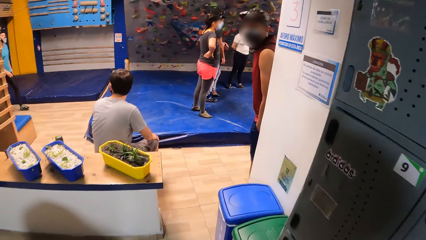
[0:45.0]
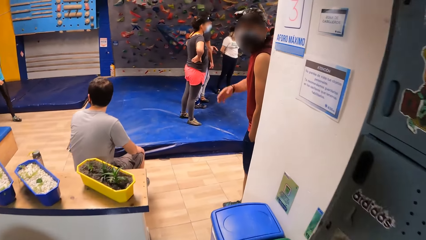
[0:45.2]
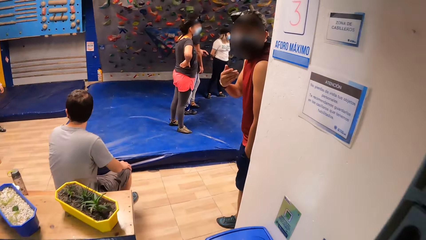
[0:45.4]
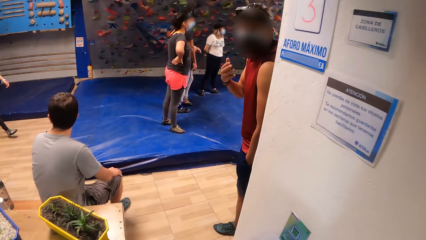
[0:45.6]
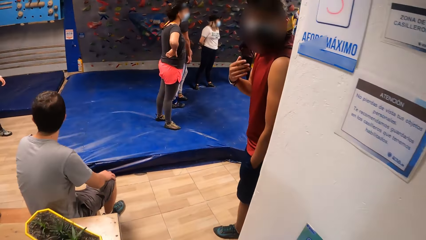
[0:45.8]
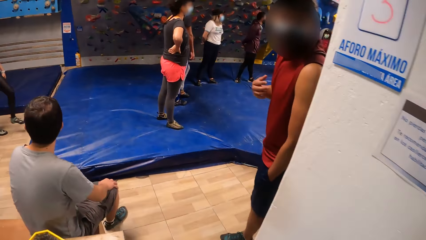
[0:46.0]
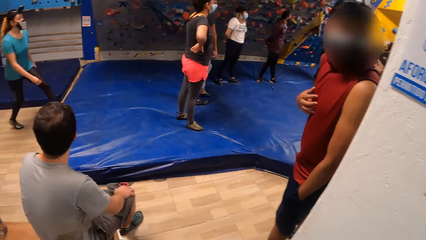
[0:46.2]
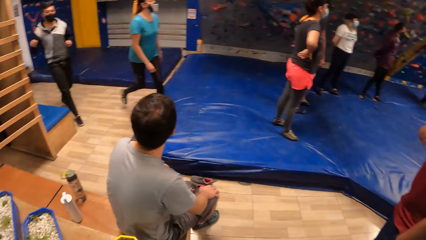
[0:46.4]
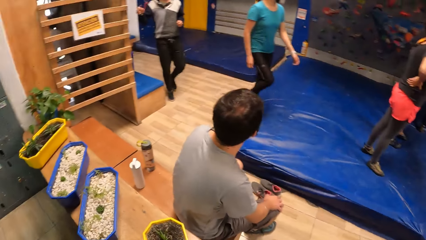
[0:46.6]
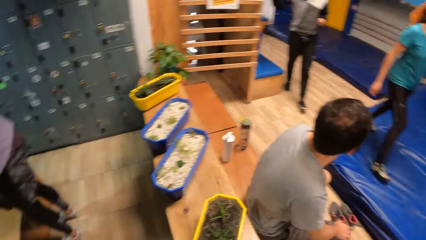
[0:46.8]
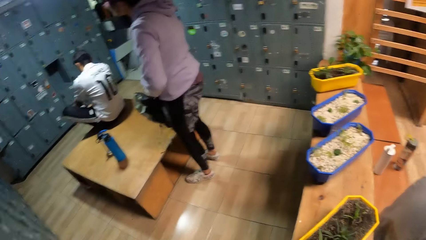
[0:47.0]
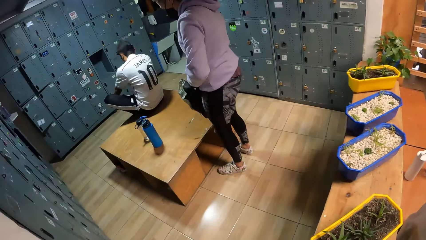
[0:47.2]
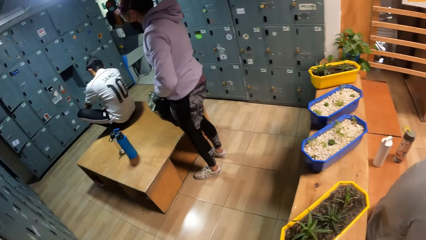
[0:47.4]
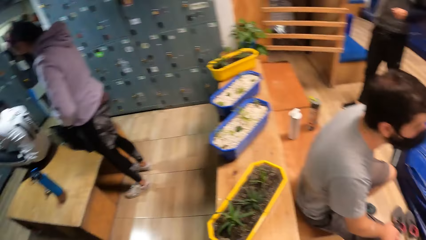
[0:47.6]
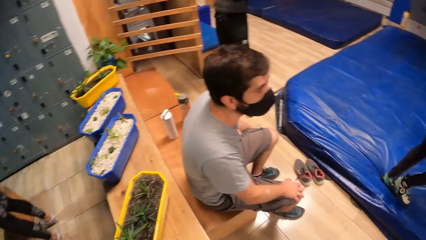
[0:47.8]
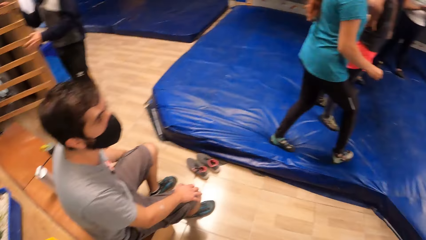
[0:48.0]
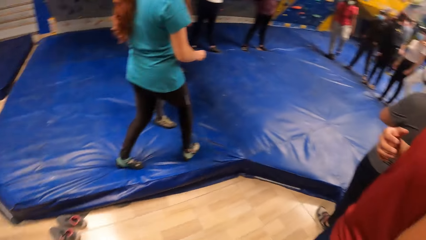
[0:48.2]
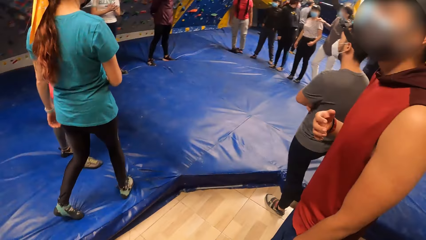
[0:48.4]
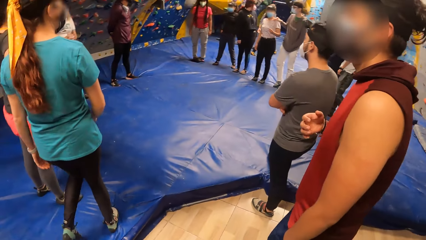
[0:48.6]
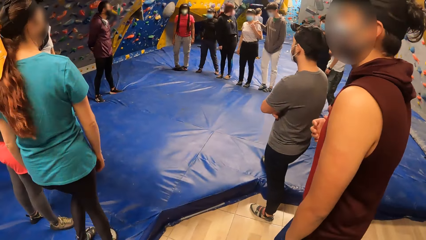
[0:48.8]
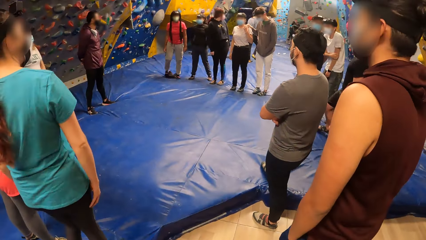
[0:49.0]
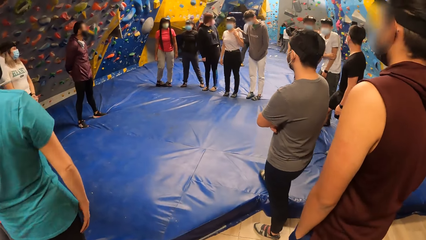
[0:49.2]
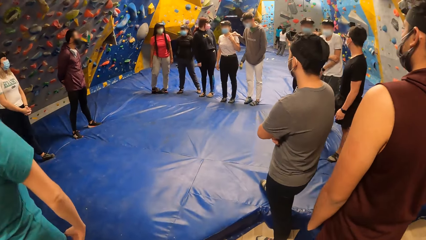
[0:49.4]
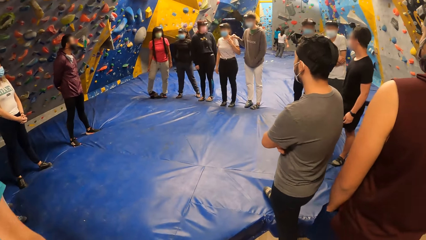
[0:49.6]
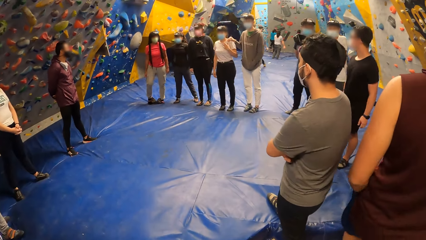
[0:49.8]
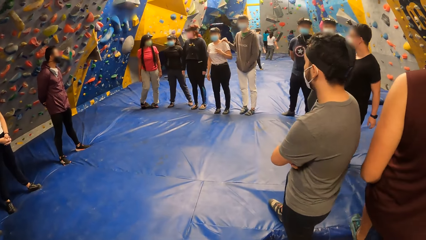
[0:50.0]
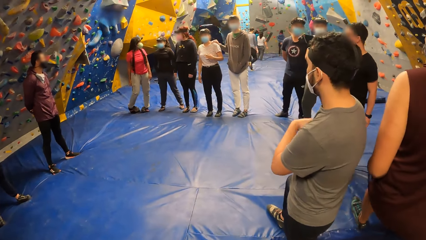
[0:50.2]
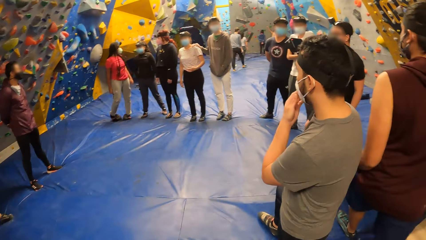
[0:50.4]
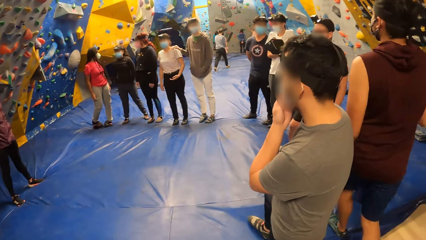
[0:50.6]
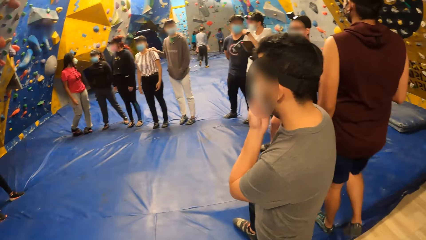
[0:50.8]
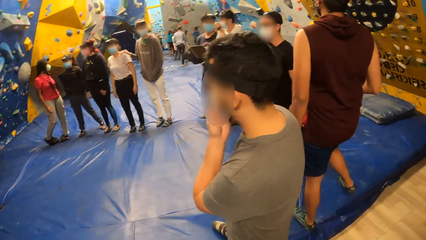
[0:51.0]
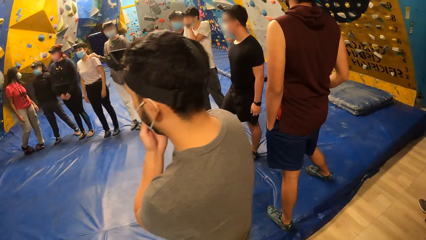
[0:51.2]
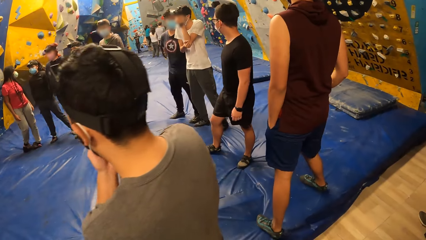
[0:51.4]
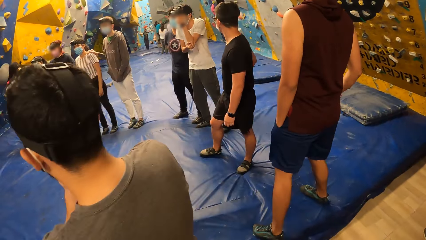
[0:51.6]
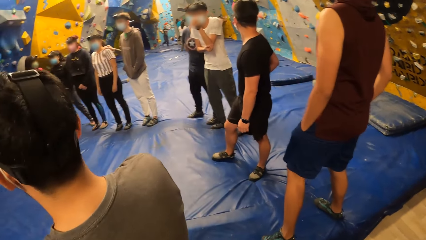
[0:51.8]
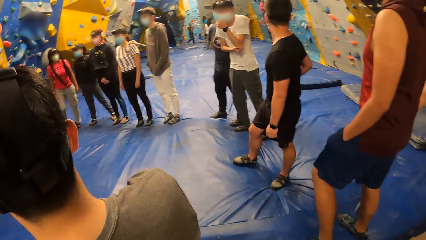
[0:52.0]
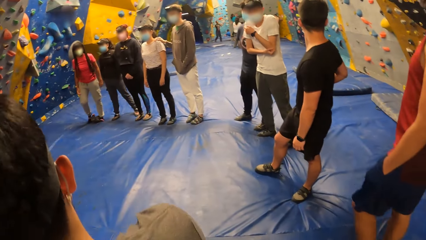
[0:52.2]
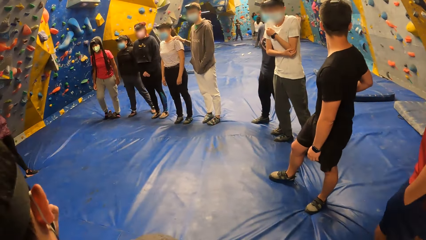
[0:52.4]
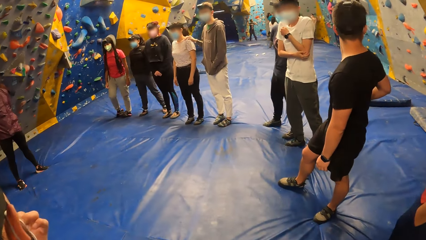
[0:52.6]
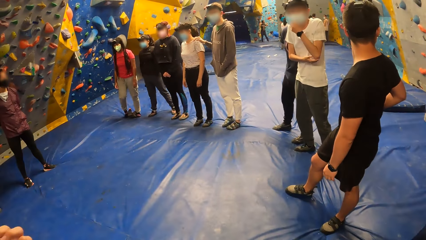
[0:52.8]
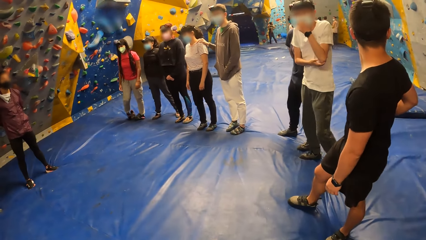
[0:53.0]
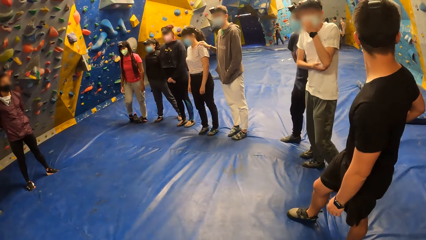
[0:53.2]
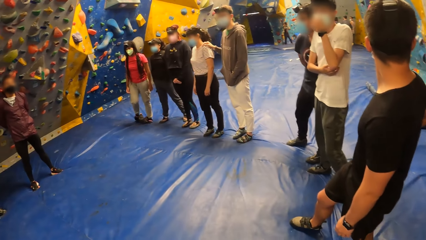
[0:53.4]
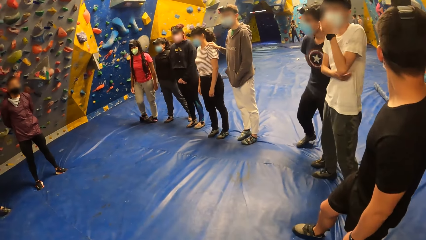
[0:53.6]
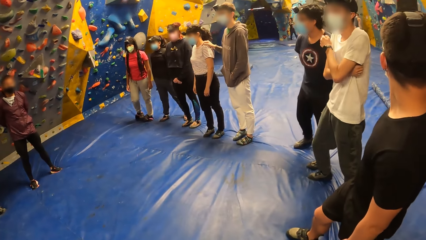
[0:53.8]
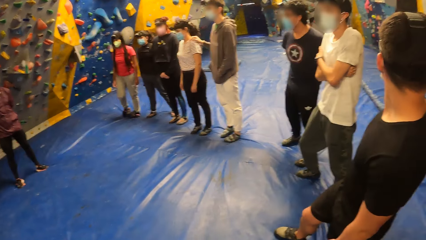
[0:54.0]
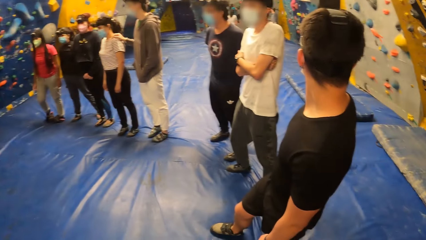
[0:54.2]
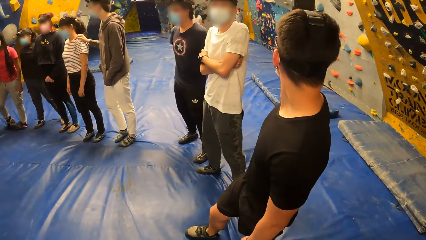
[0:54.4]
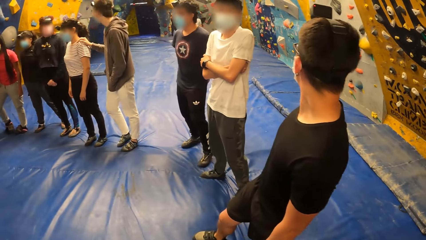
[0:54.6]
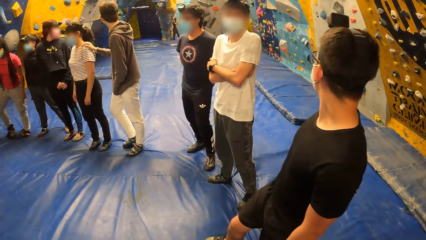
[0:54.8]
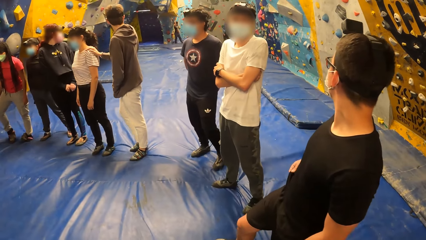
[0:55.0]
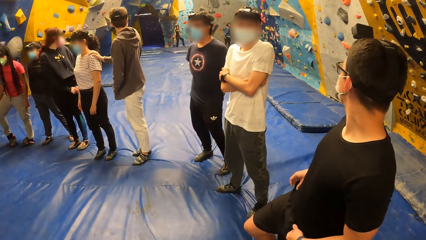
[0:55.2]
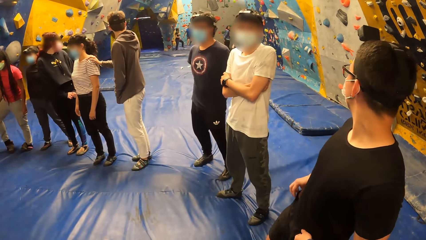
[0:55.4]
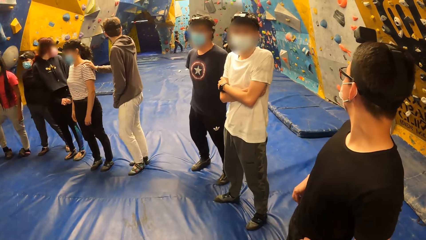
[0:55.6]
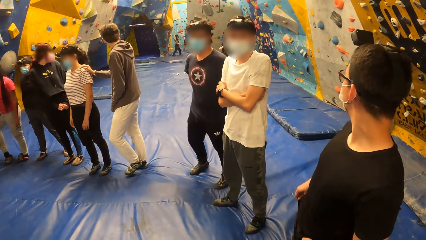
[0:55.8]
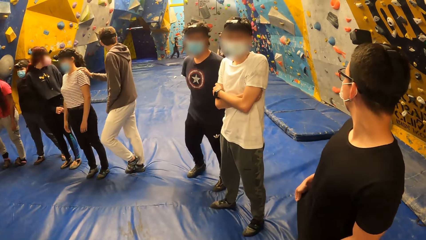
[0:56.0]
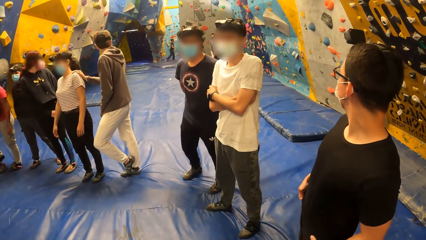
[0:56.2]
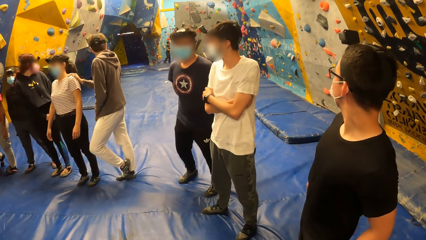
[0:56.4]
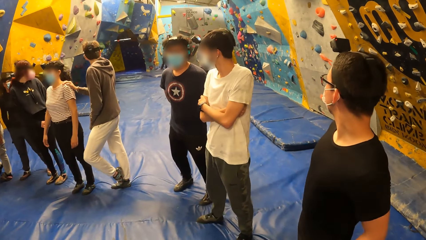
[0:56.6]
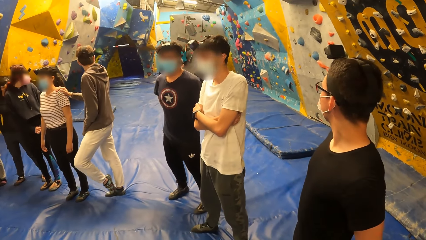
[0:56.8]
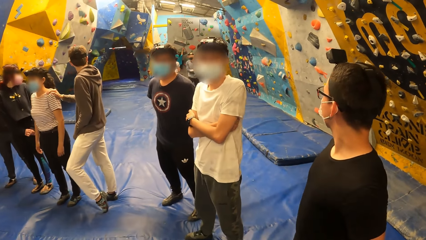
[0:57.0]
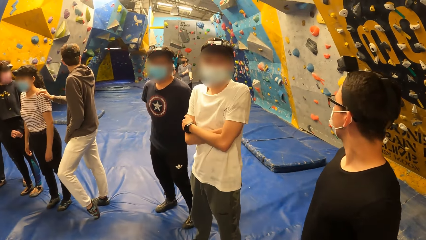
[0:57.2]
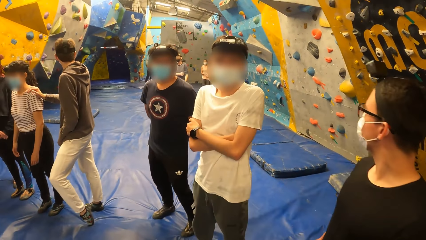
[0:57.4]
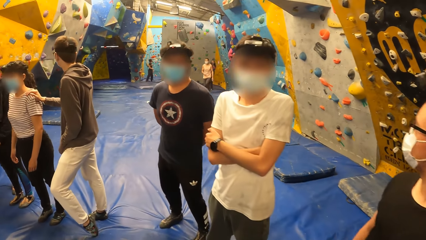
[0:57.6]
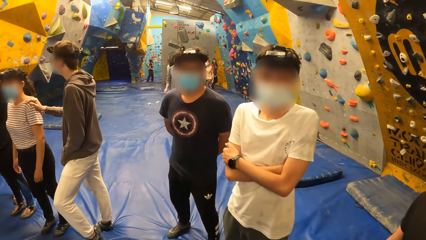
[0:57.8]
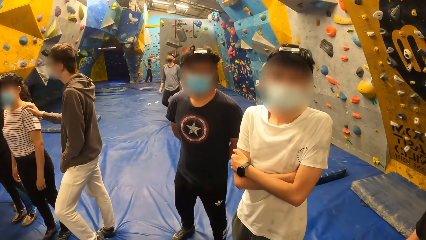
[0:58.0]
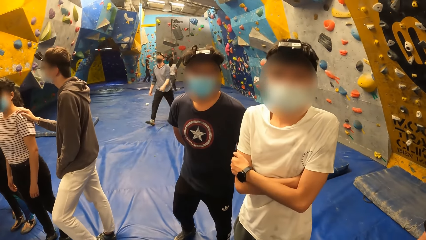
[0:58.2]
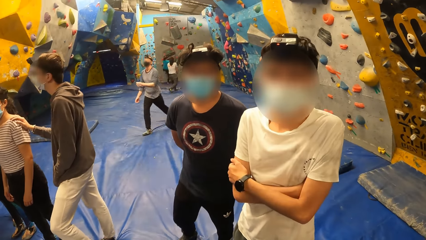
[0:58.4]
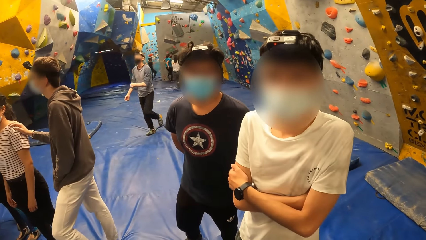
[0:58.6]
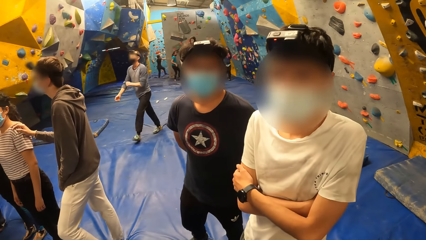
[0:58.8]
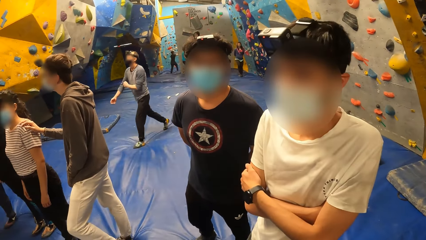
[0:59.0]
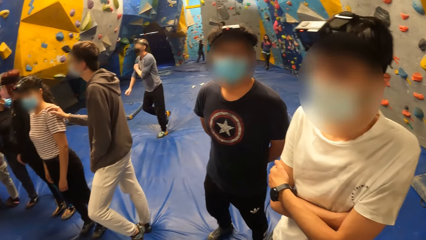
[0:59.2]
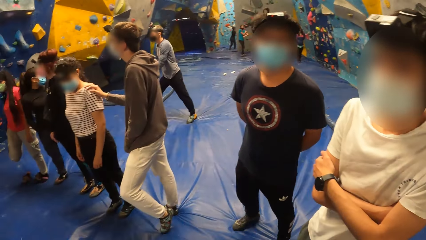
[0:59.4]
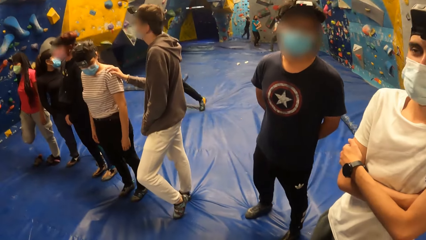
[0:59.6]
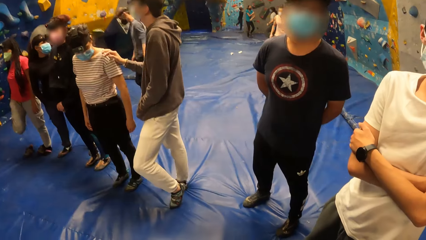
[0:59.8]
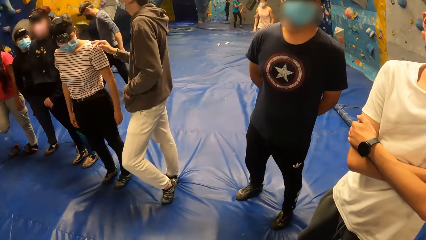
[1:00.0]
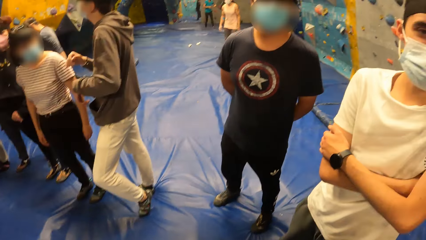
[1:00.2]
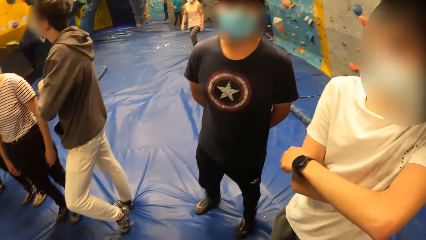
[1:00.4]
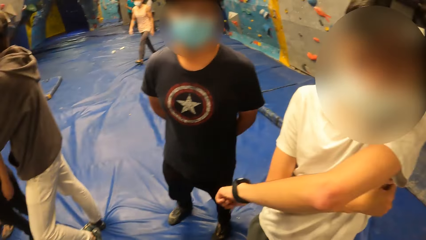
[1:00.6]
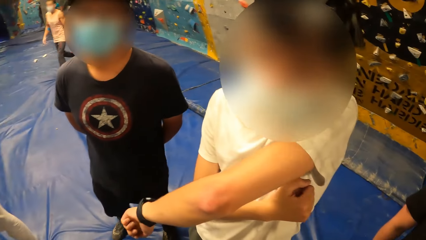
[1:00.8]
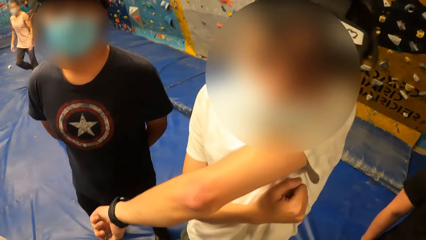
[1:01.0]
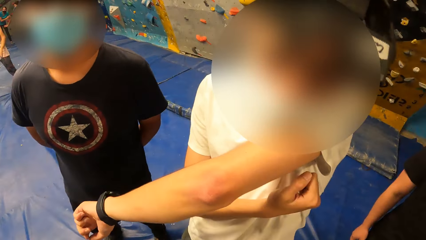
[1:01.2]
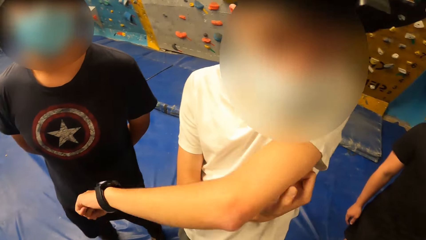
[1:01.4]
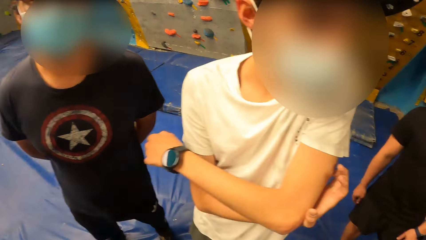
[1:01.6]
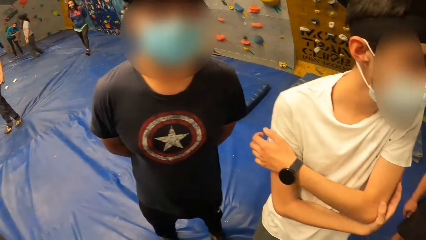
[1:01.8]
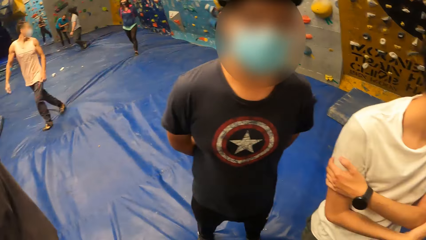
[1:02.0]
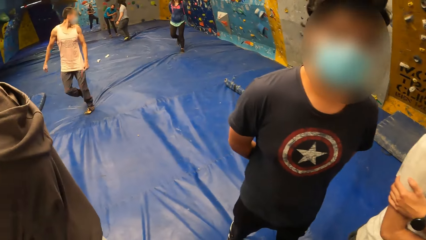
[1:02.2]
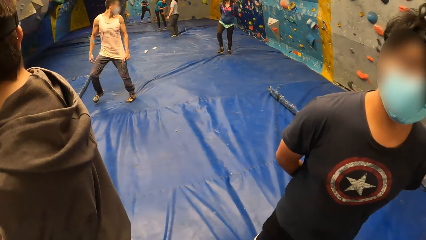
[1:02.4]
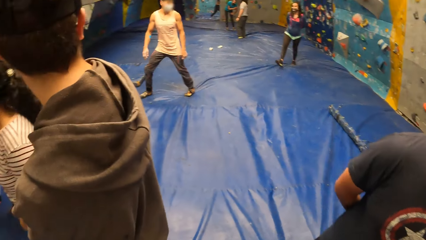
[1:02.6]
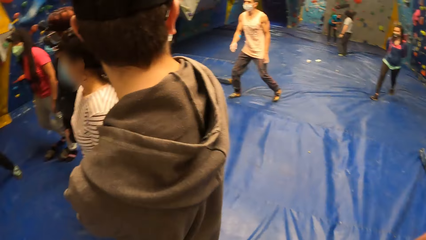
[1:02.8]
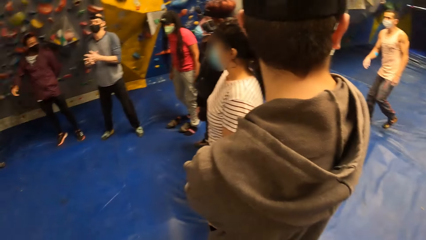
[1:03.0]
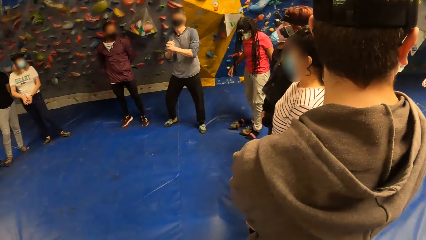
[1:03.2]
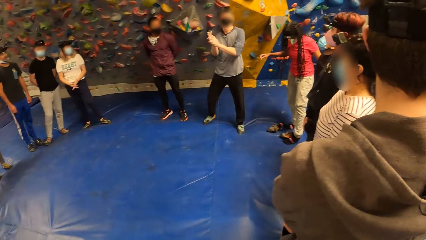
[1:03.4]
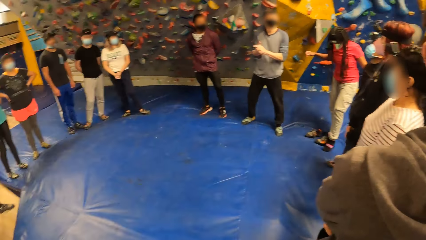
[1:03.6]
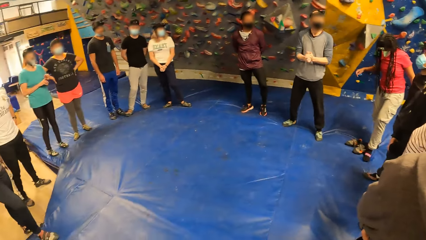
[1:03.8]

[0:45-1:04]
The camera wearer interacts with a man. They walk into a training hall from the locker room. They interact with another man.
